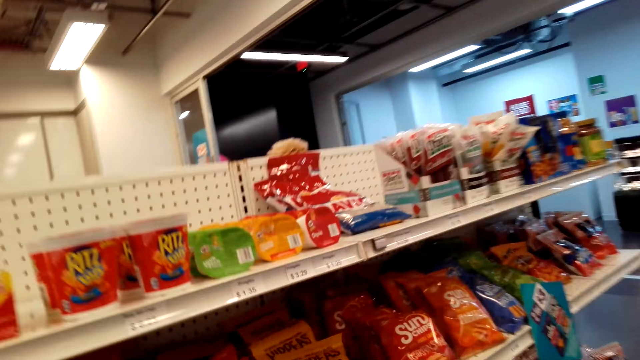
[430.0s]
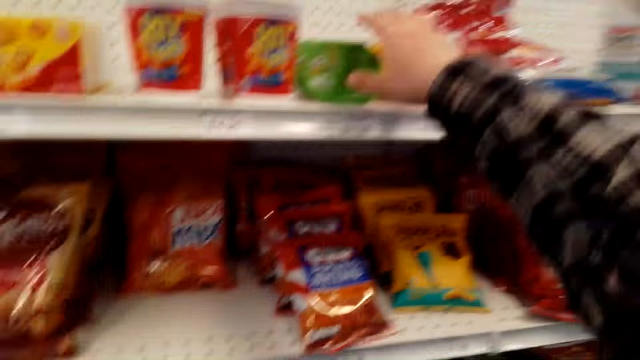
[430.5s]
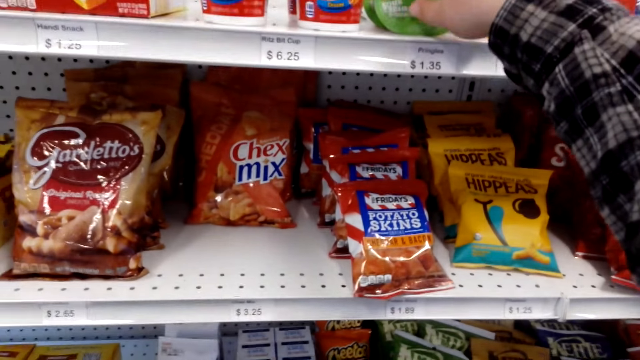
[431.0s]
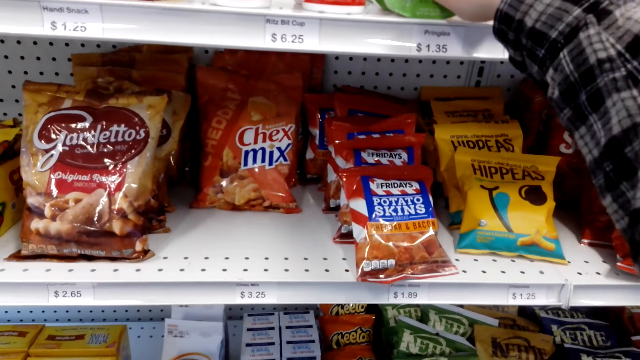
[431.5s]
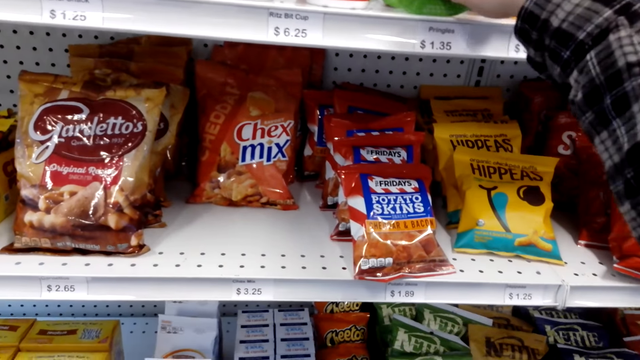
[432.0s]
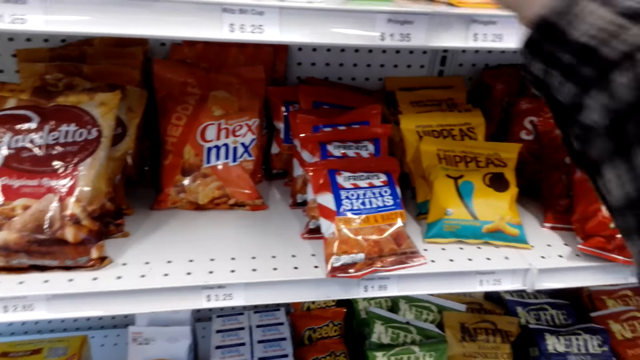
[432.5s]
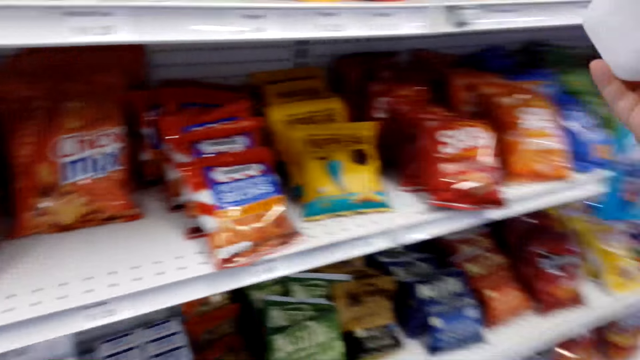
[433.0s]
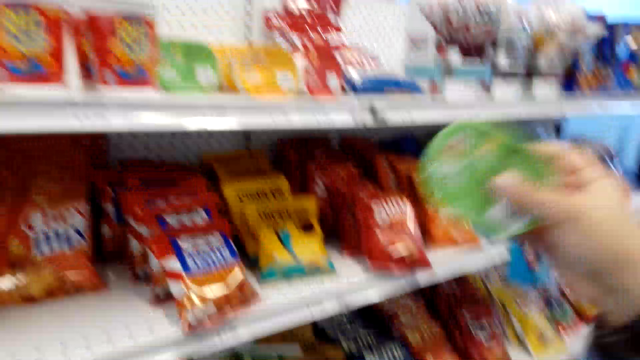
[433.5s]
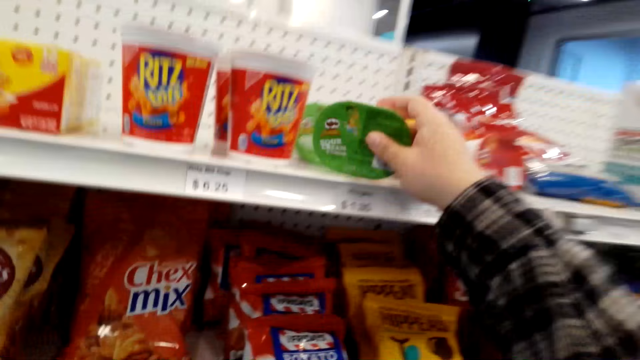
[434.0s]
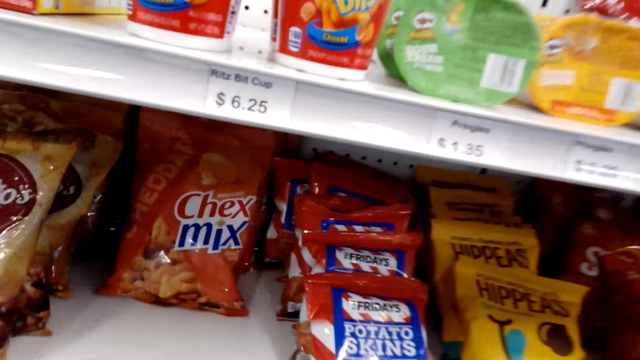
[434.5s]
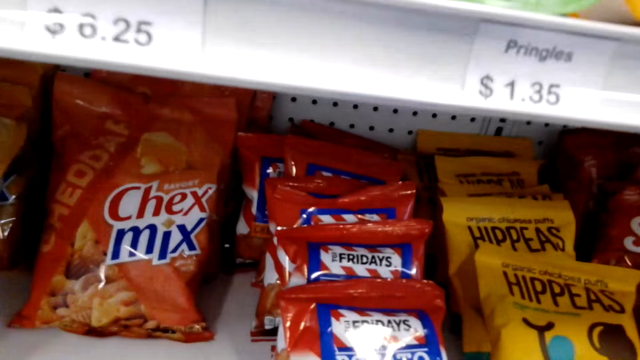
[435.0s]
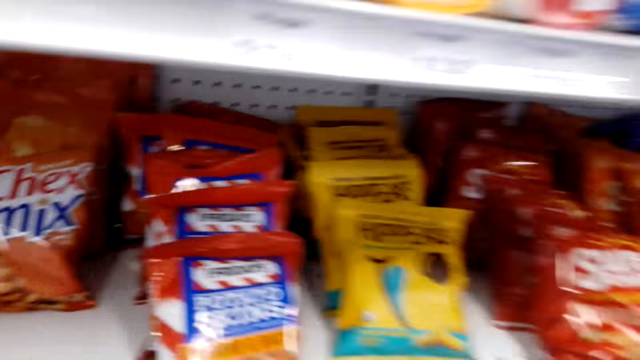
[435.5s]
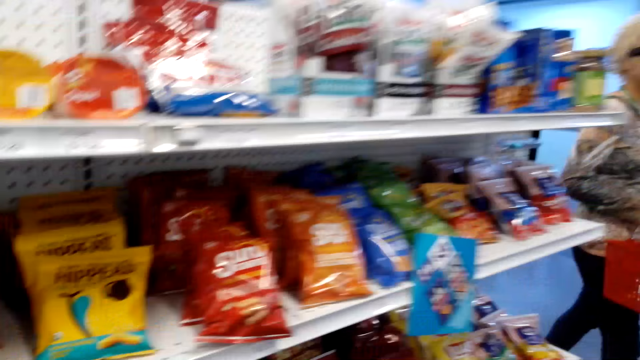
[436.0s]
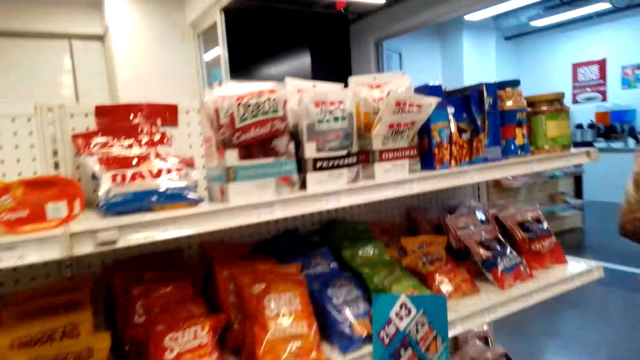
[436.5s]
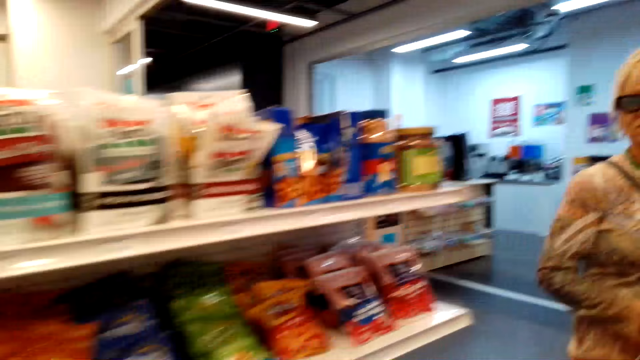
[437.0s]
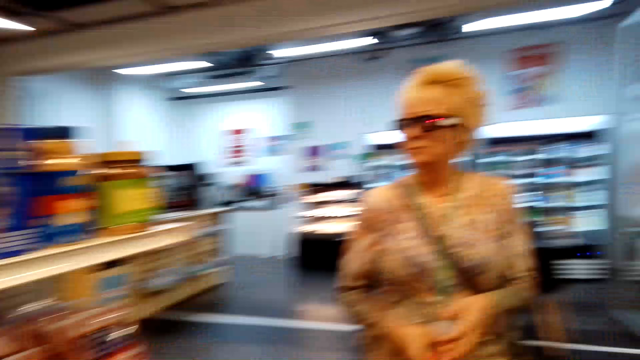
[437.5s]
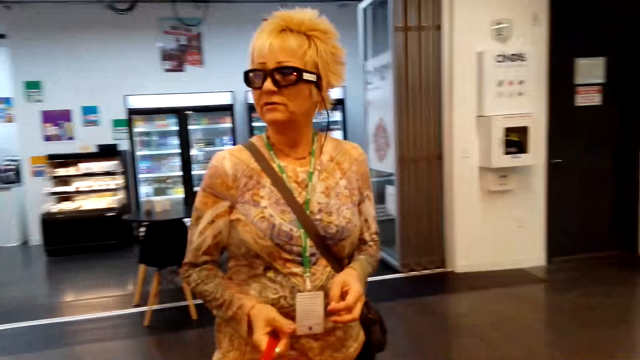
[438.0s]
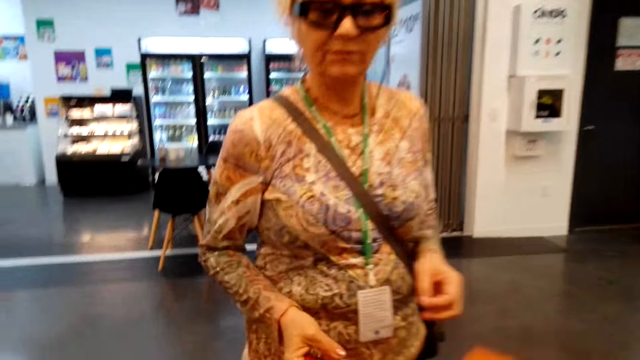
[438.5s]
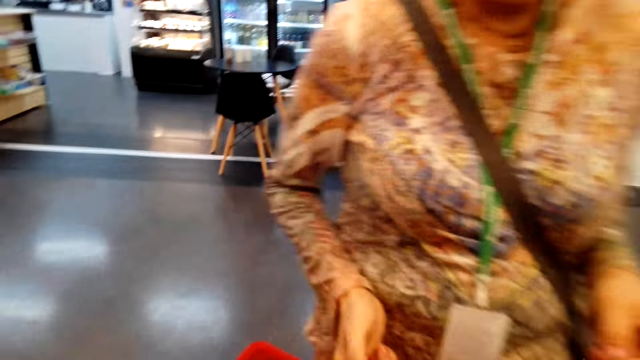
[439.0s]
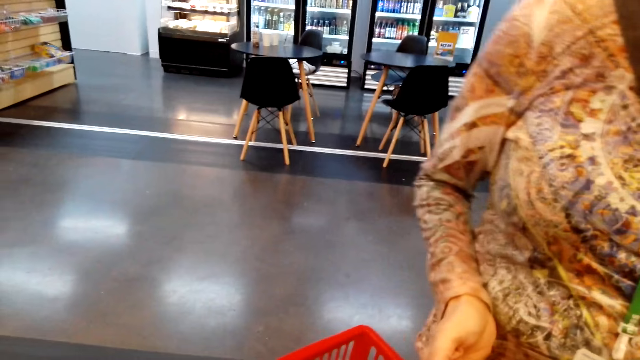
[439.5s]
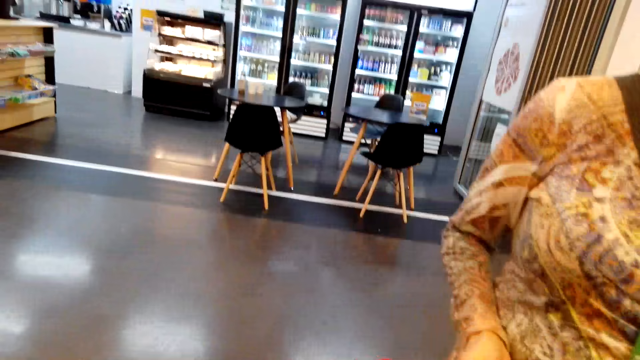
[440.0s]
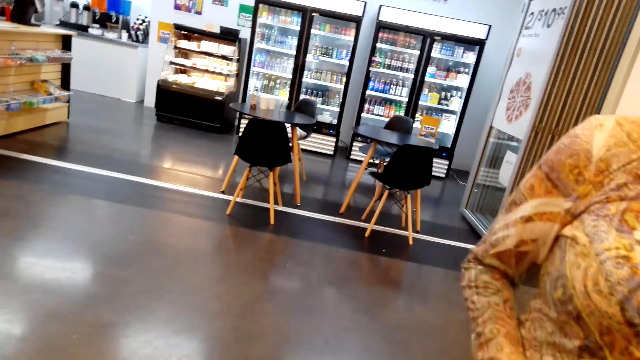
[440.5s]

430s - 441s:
The camera wearer collects food stuff. They put the food stuff on the shelf. They look at the shelf and look aside. The woman moves around. The camera wearer looks at the woman. They insert food stuff in a carrier.

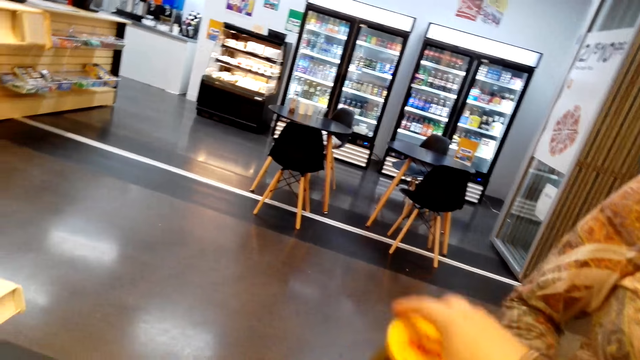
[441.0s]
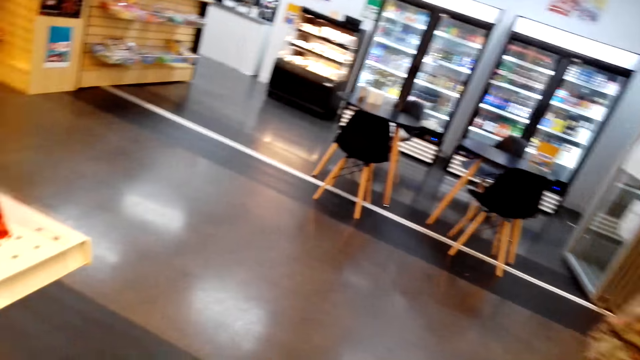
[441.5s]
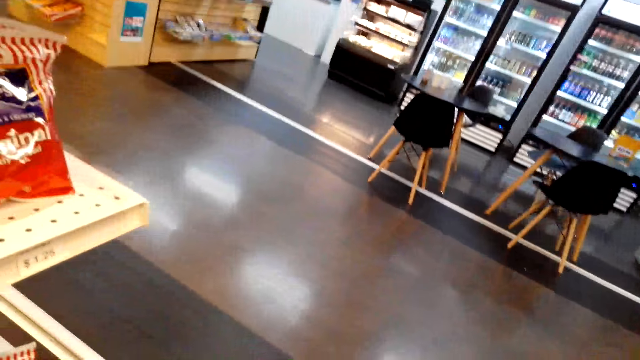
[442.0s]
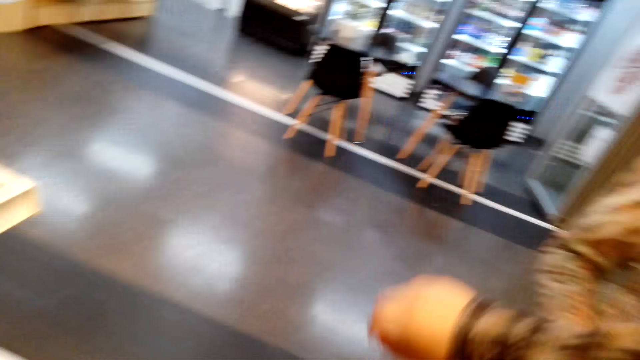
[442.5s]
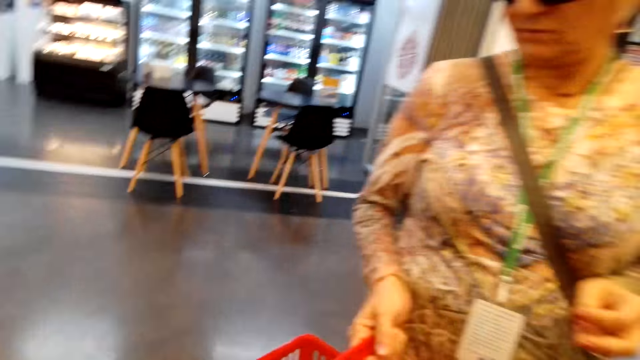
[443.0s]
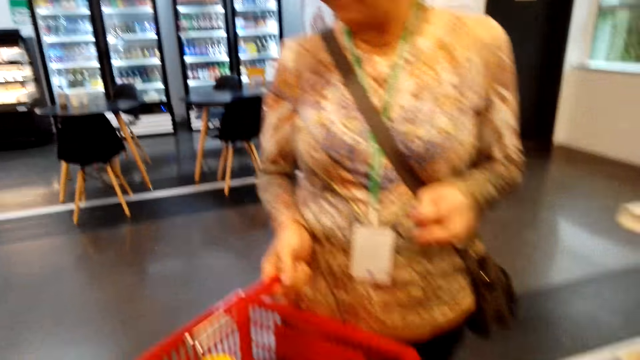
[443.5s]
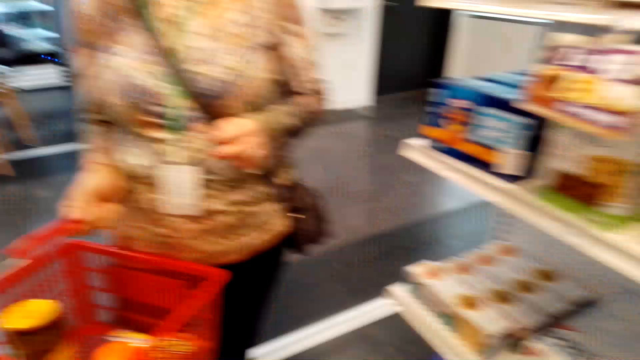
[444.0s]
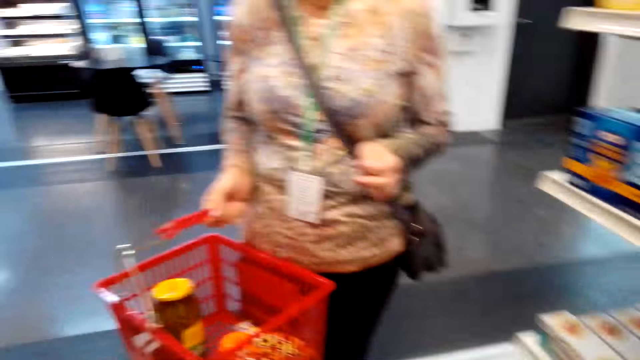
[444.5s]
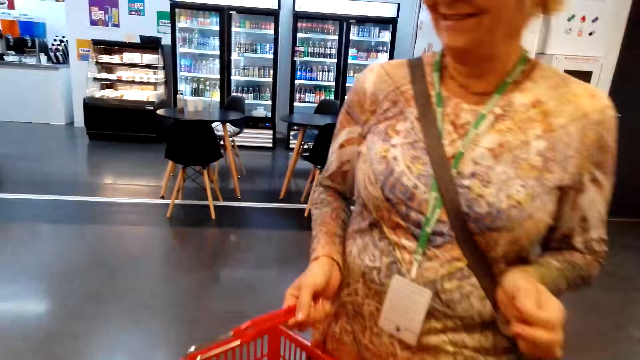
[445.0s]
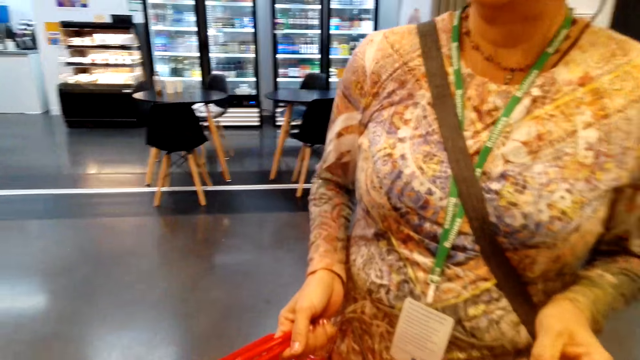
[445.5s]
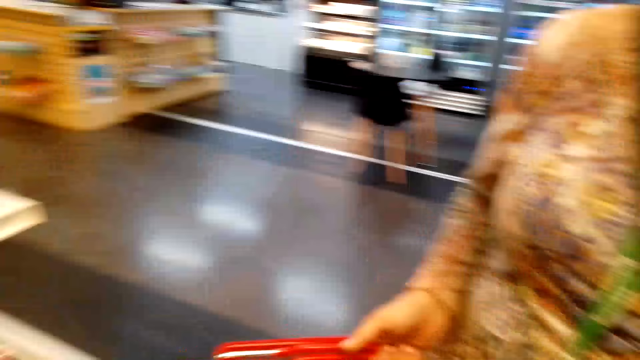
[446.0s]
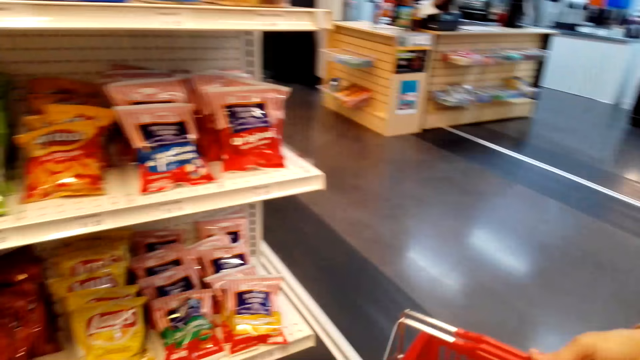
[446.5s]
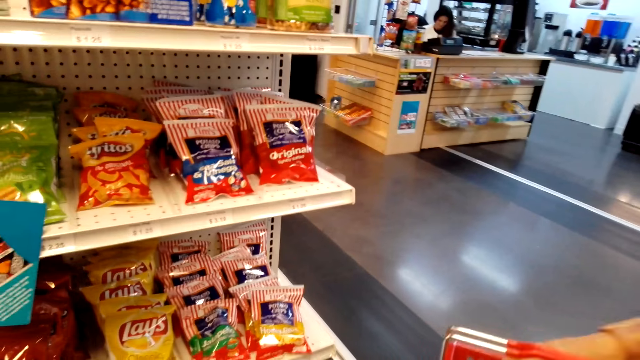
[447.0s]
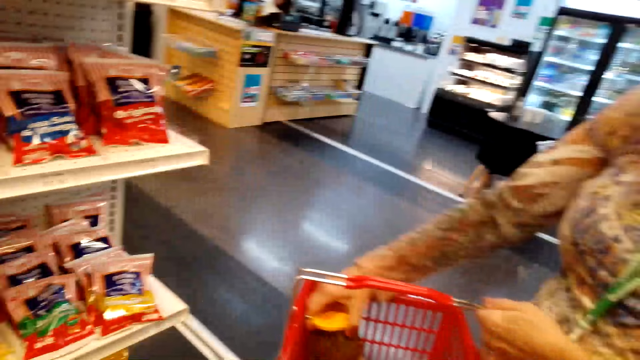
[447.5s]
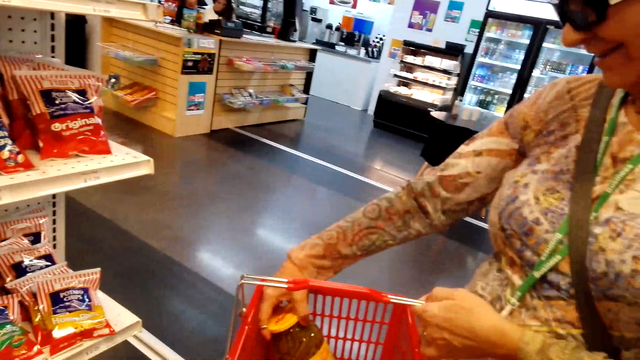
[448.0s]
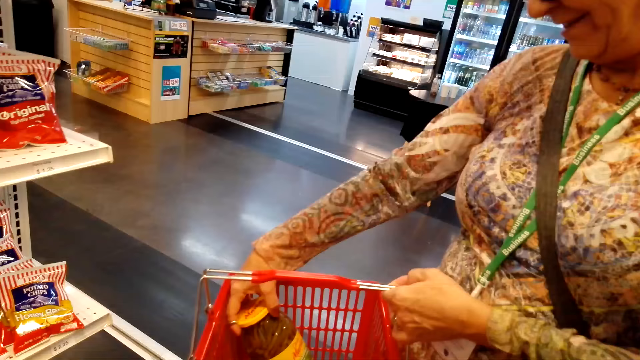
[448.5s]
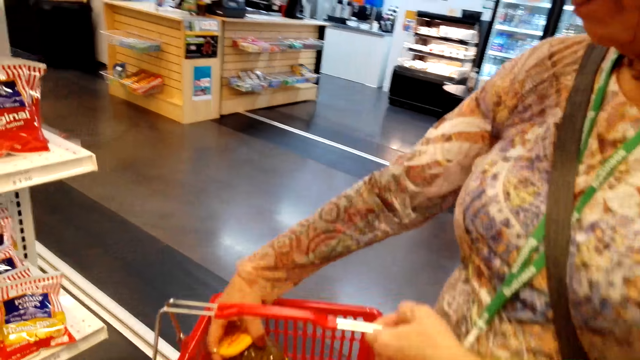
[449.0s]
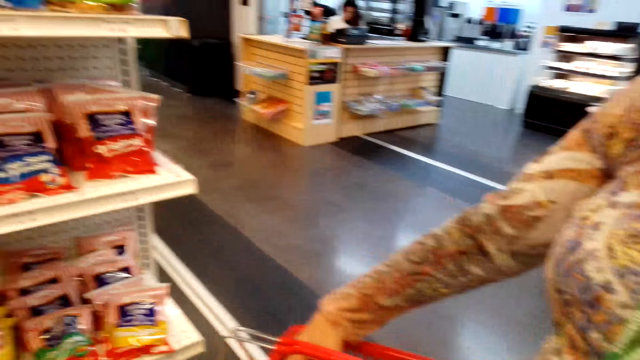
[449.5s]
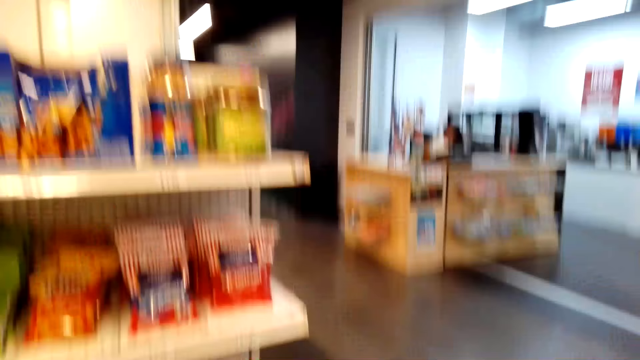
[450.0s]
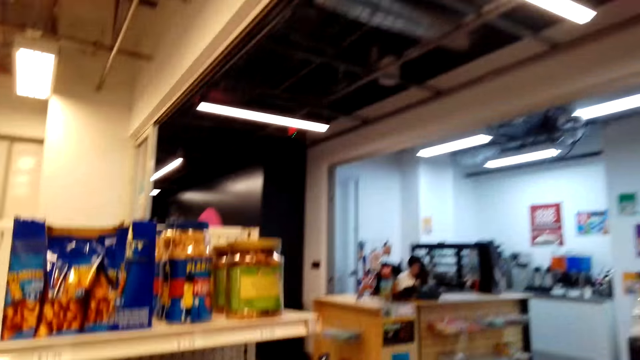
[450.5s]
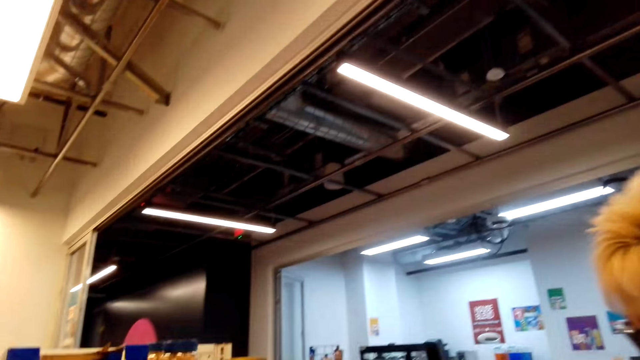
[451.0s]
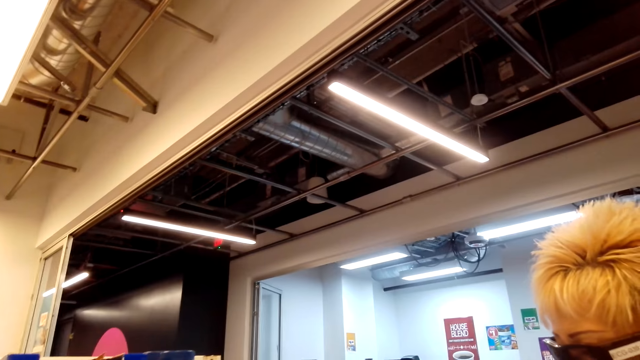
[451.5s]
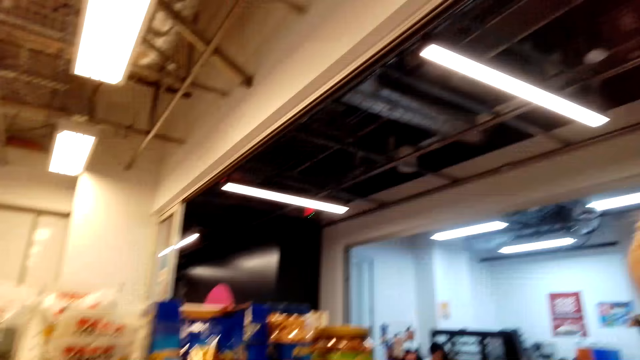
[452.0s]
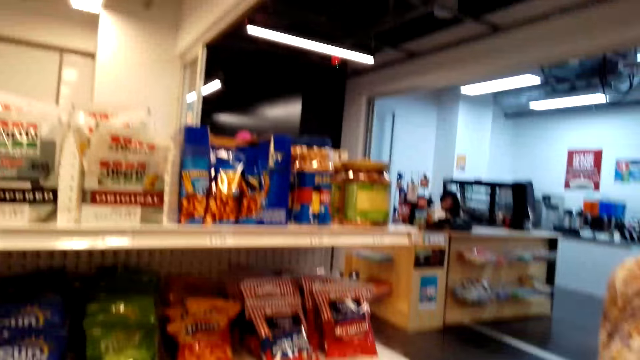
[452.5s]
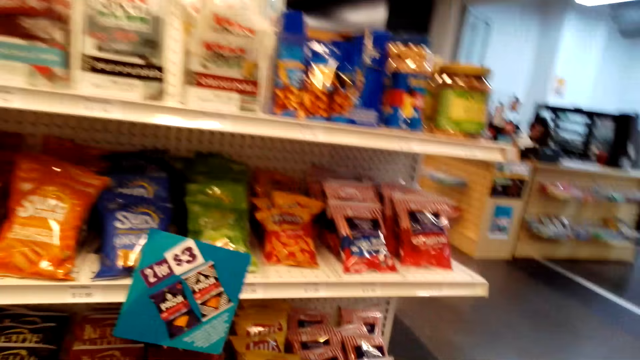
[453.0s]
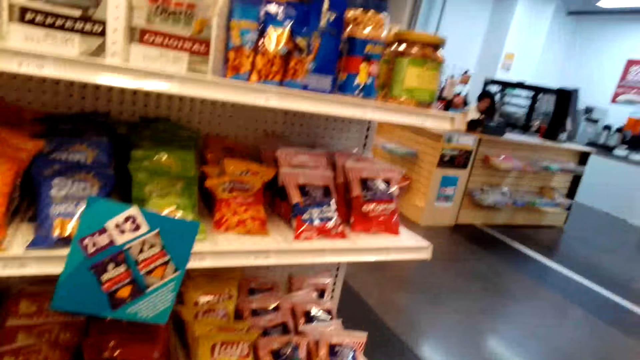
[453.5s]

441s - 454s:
The camera wearer lifts something. They look around. The woman holds the jar in the carrier. The woman lifts the can. The camera wearer looks at items on the shelf. They look around.
